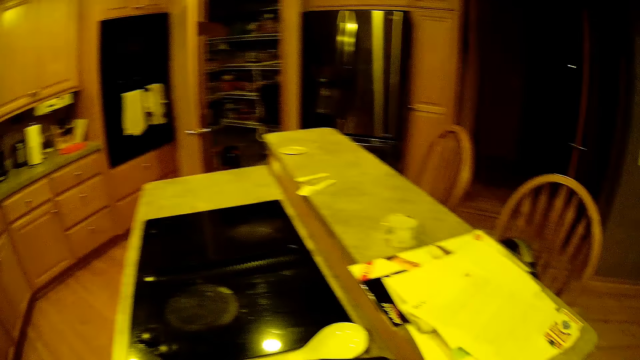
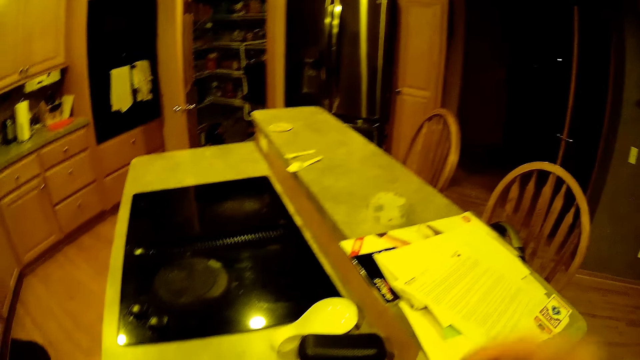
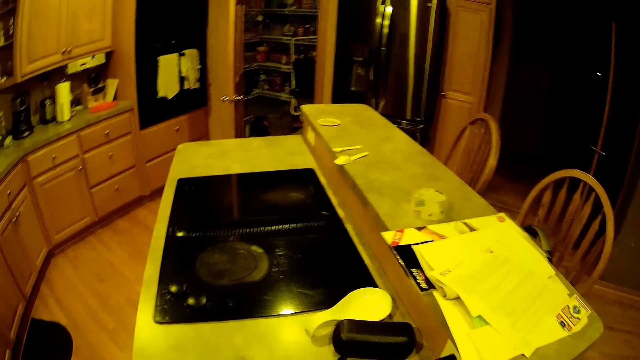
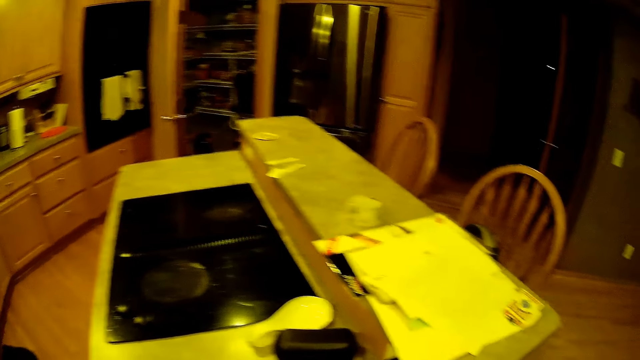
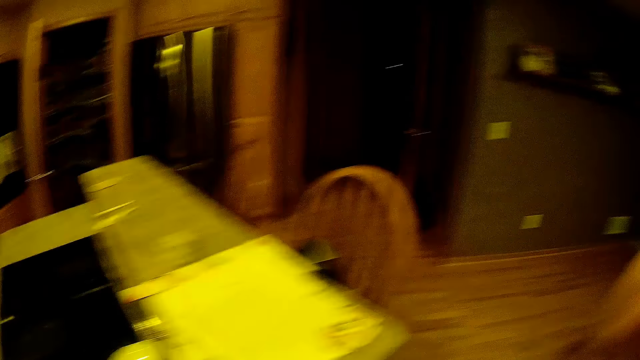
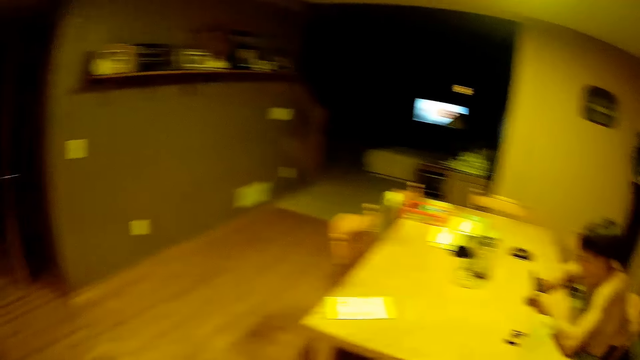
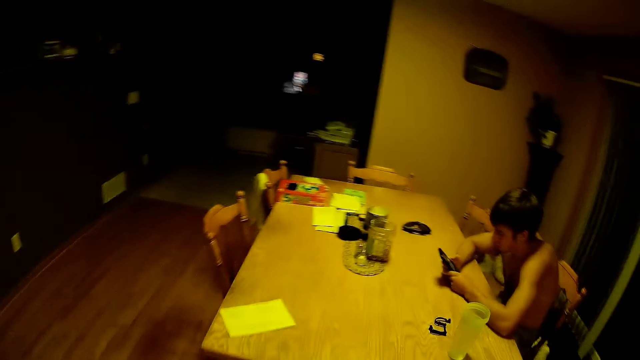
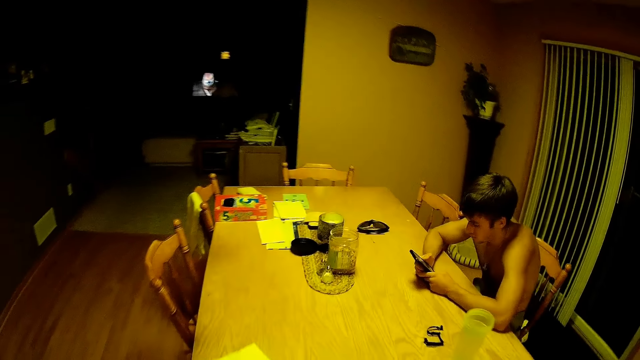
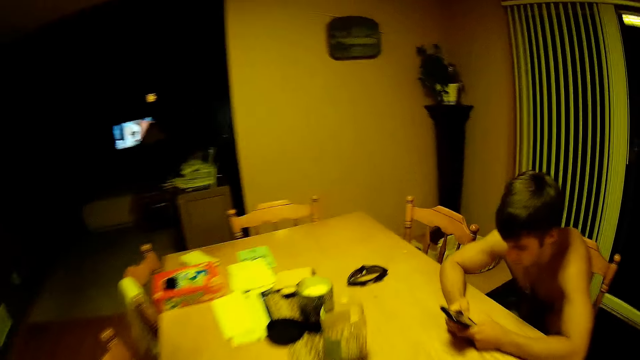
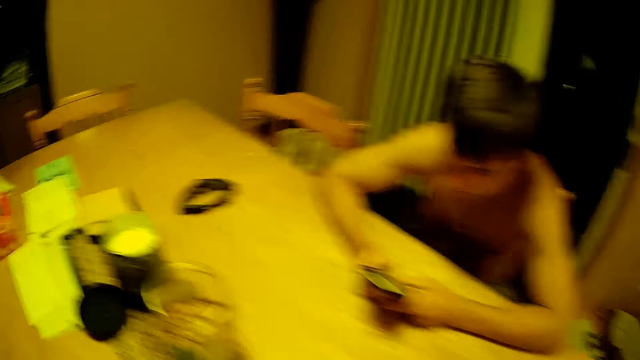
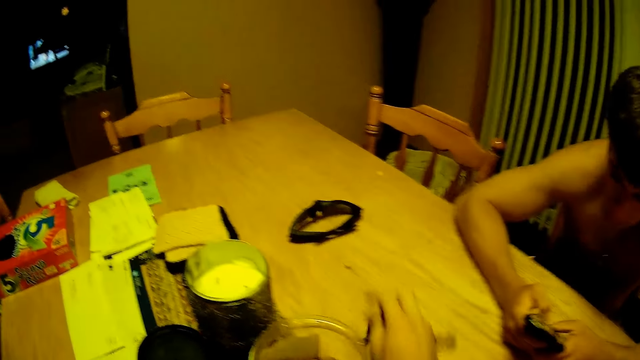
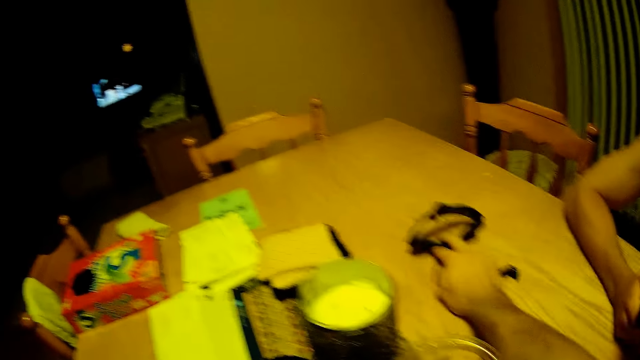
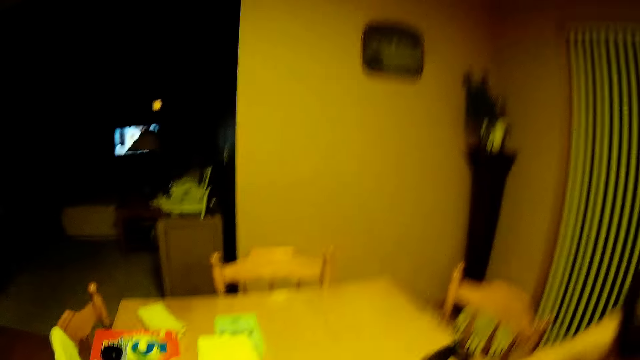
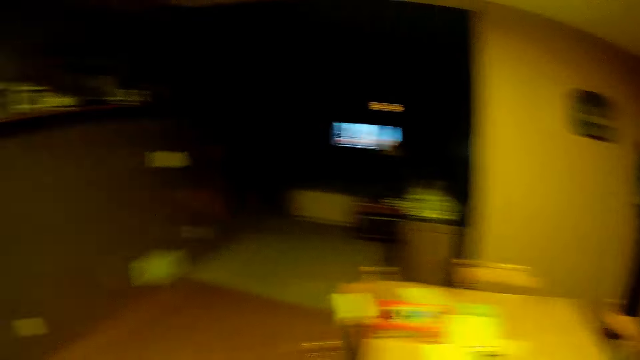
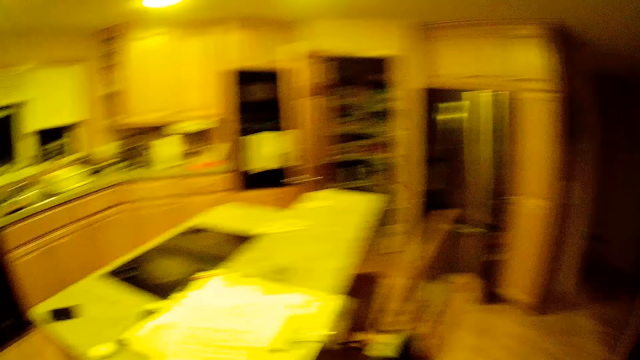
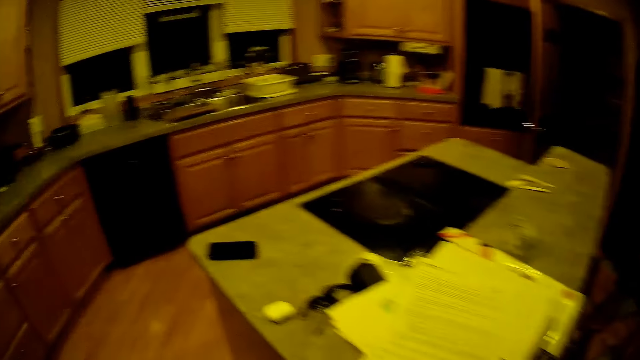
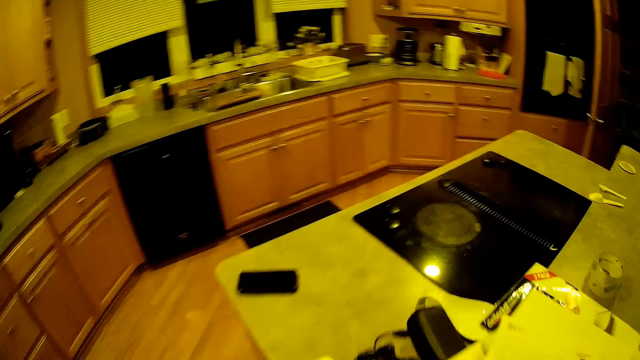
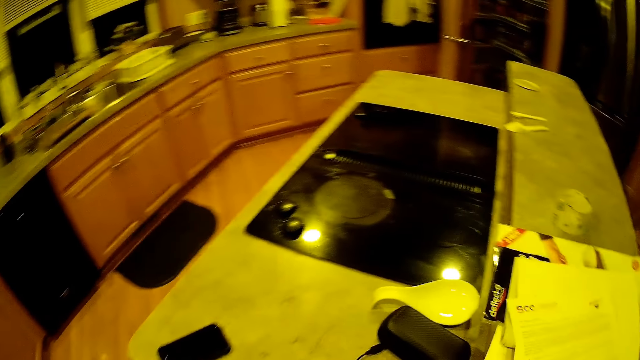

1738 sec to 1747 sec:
The camera wearer drops the phone on the kitchen counter. They walk towards the dining room. They pick up a pair of glasses from the table. A man picks sunglasses.

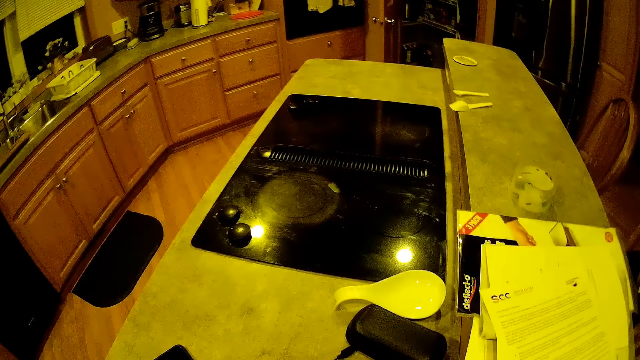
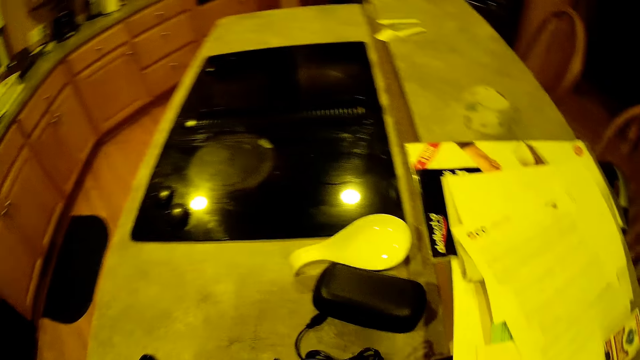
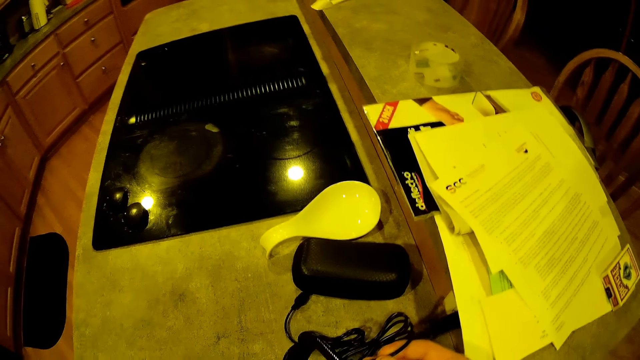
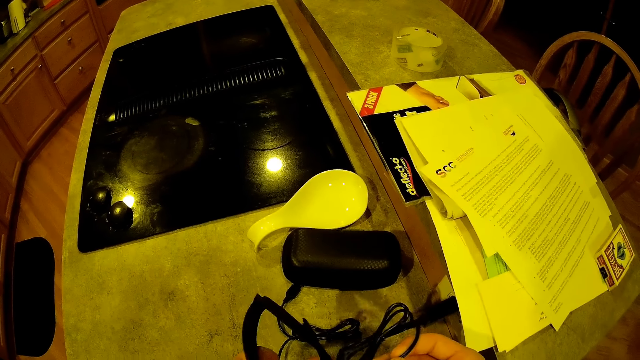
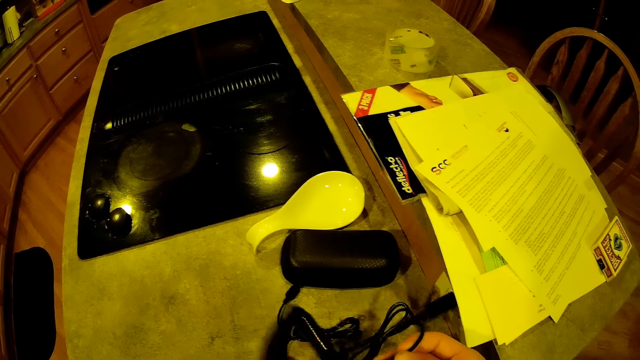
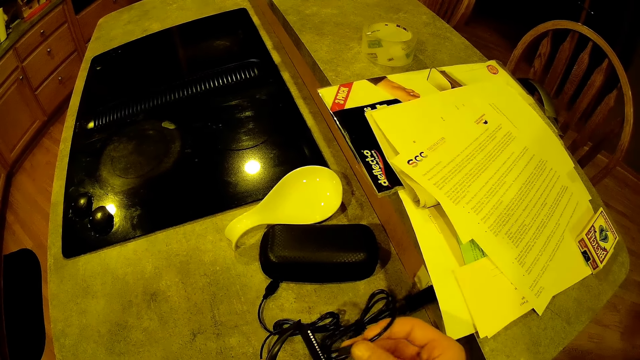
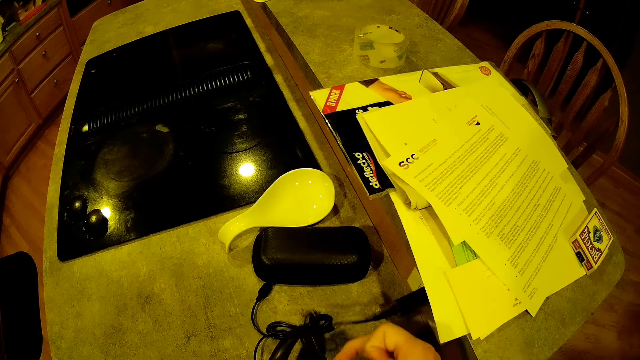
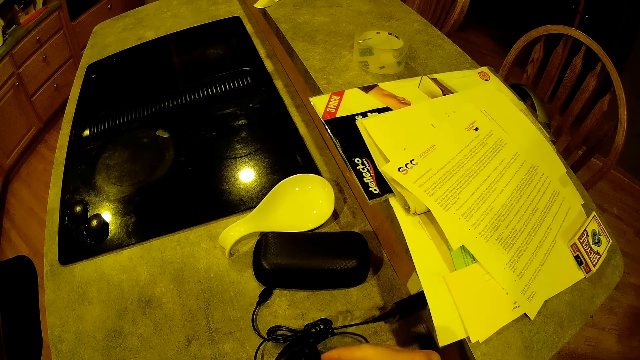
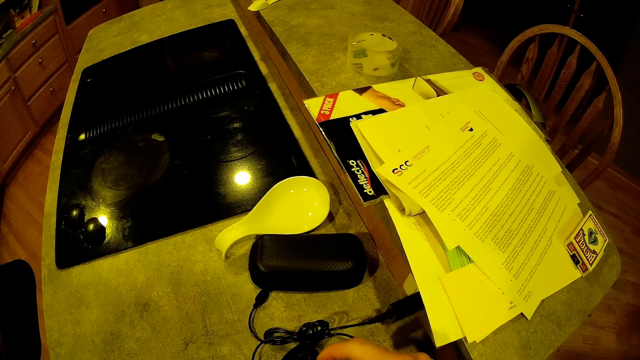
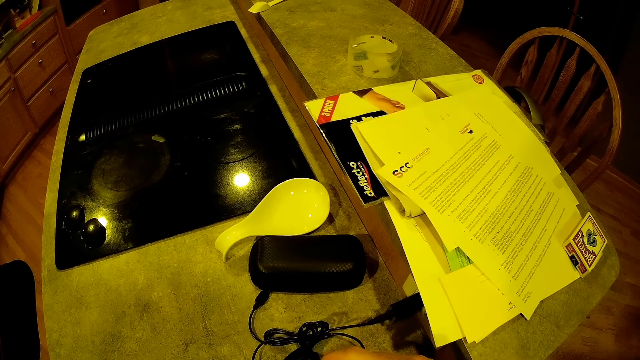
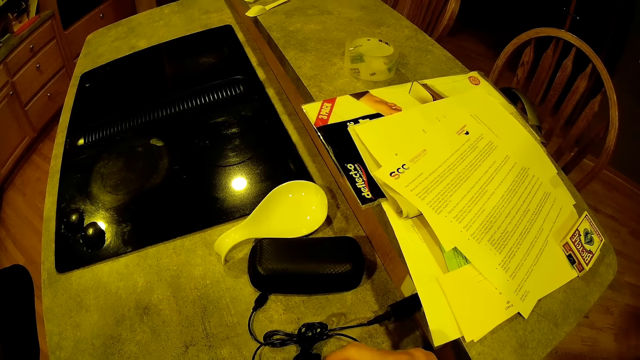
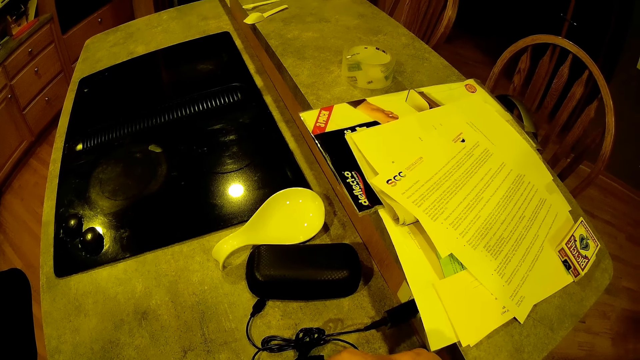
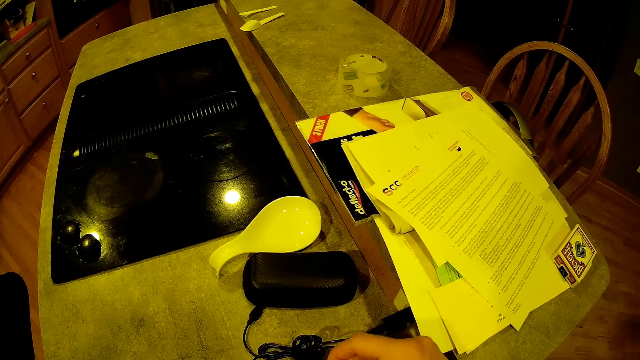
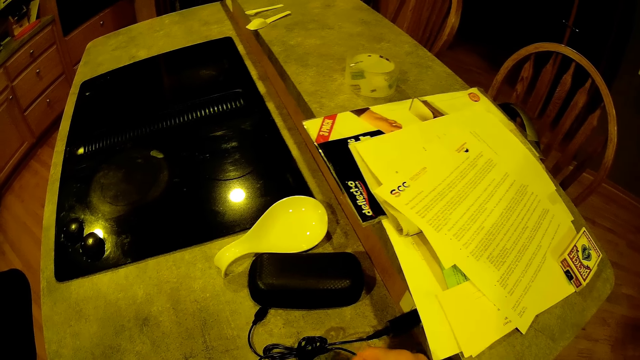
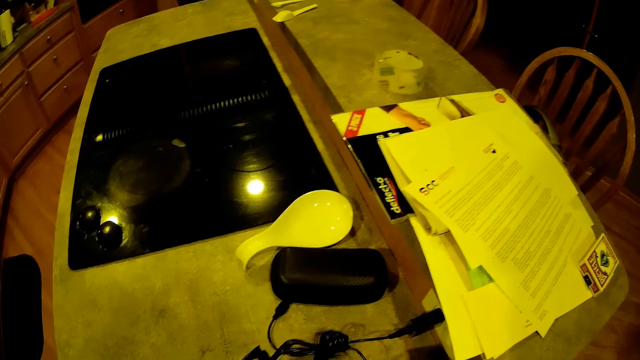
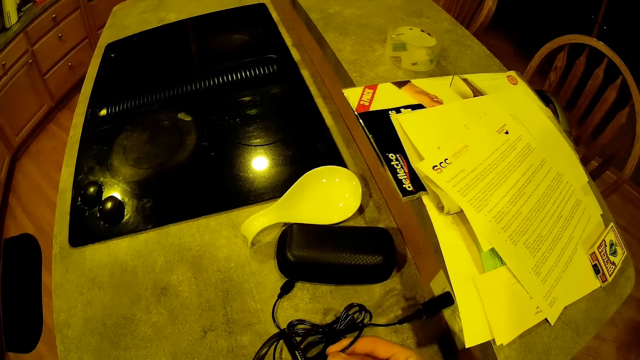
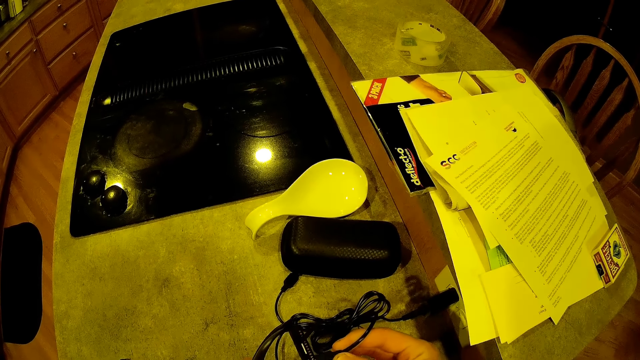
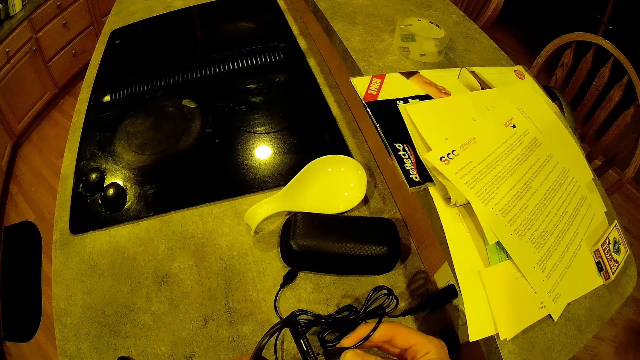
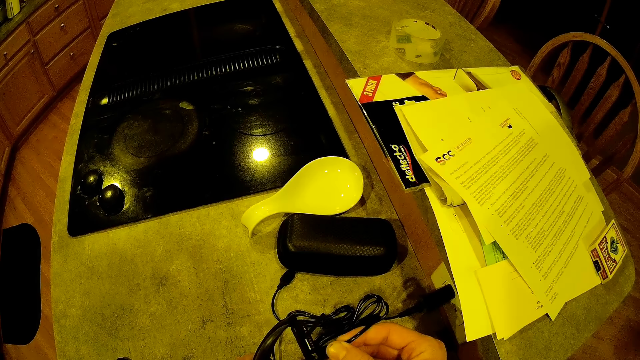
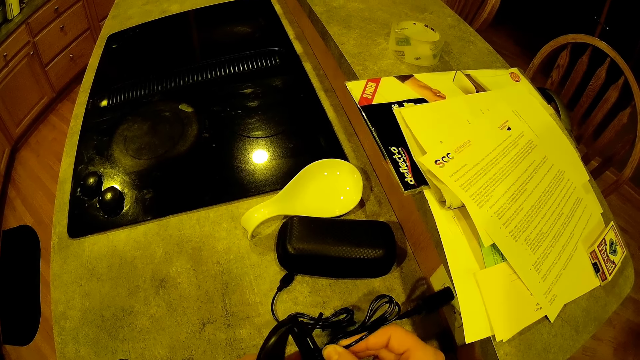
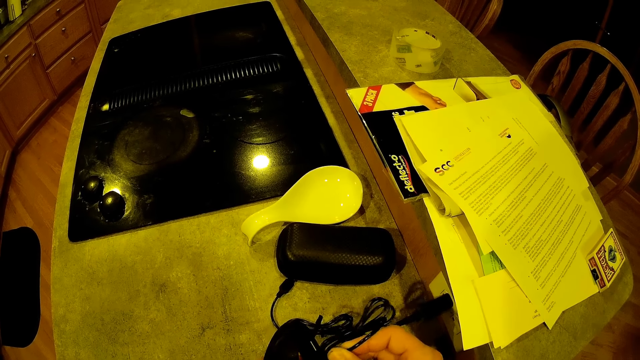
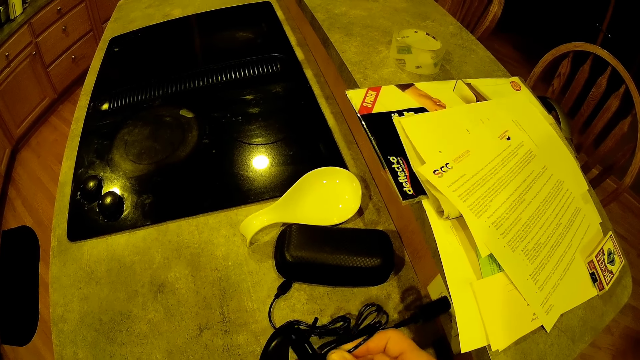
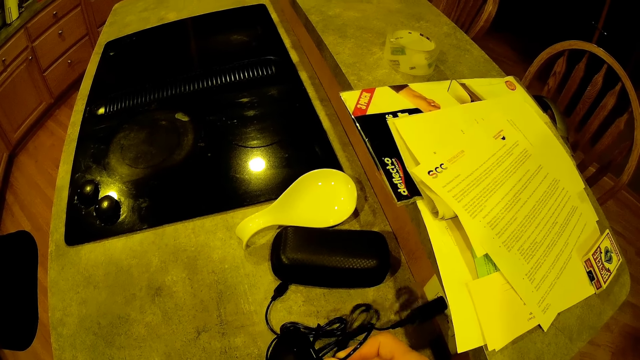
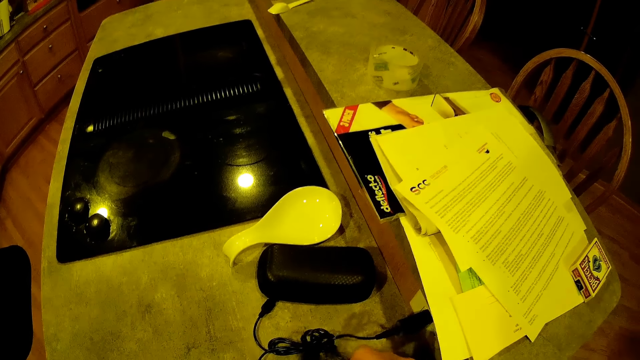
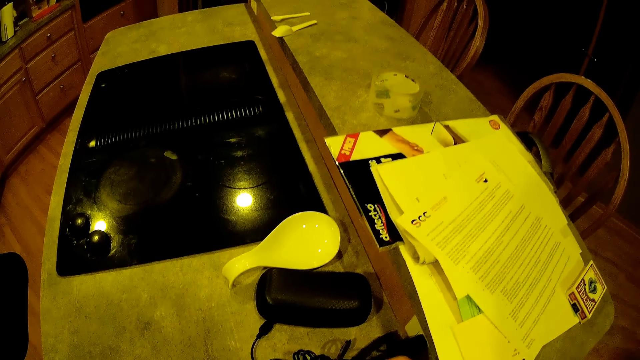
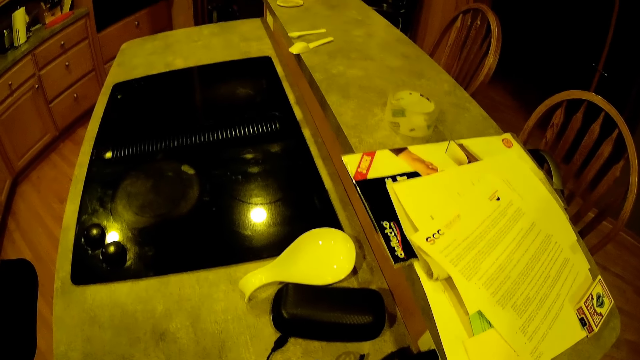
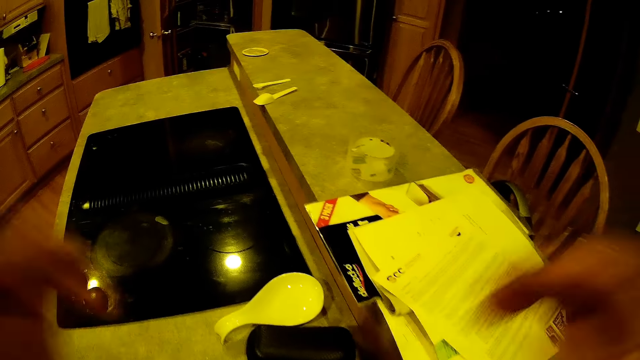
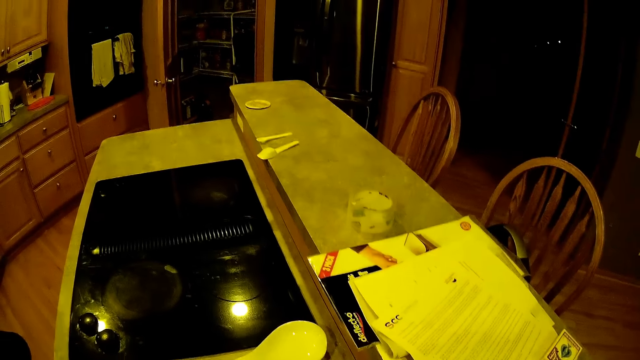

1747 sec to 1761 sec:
The camera wearer drops the glasses on the counter. They pick up a cable on the kitchen counter. They lift the pair of glasses. A man holds sunglasses. The camera wearer drops the cable on the counter. They pick up the cable. They hold wires. They plug the cable to the glasses. They drop the charging glasses on the kitchen counter.
